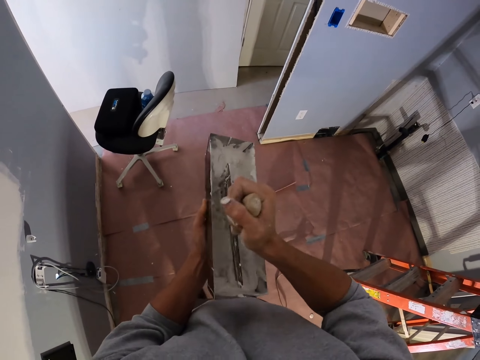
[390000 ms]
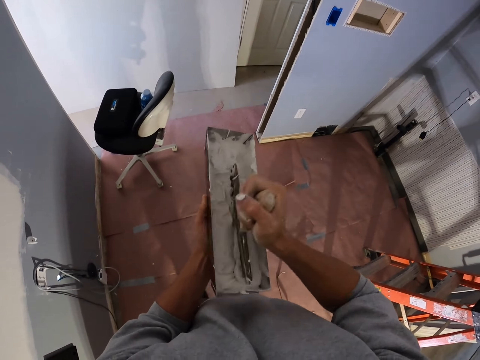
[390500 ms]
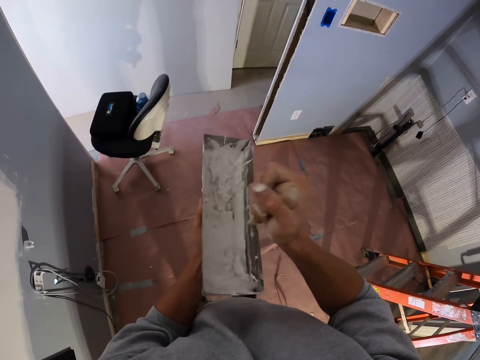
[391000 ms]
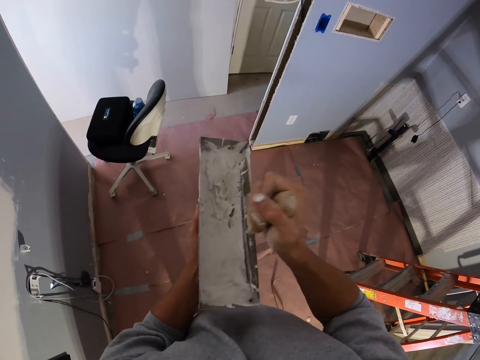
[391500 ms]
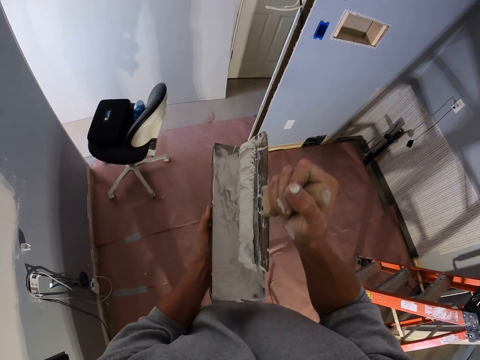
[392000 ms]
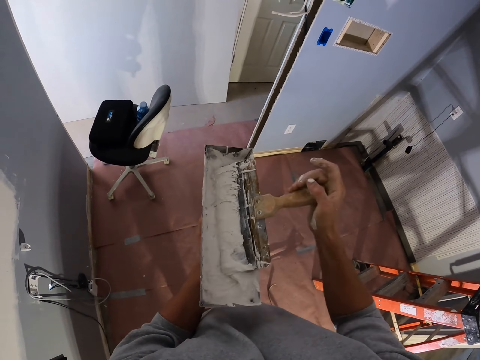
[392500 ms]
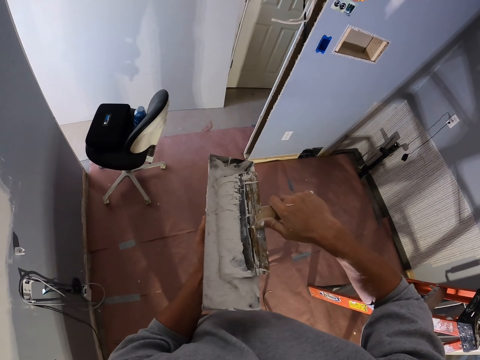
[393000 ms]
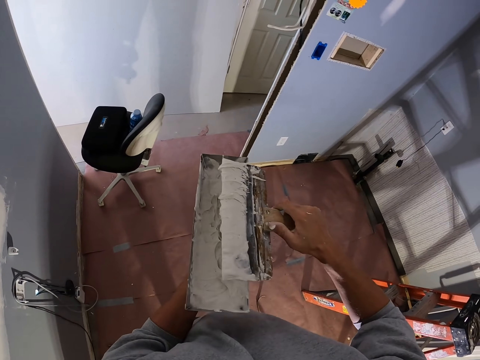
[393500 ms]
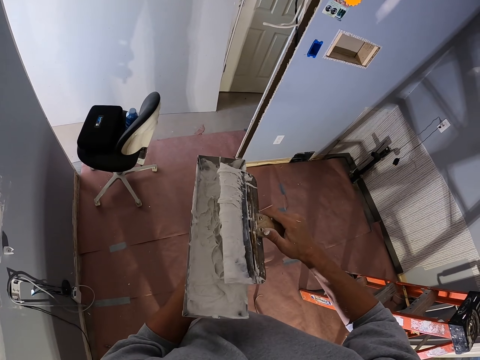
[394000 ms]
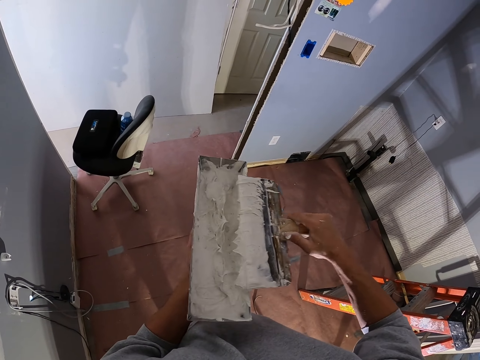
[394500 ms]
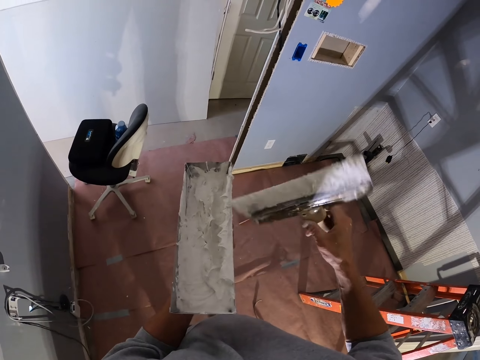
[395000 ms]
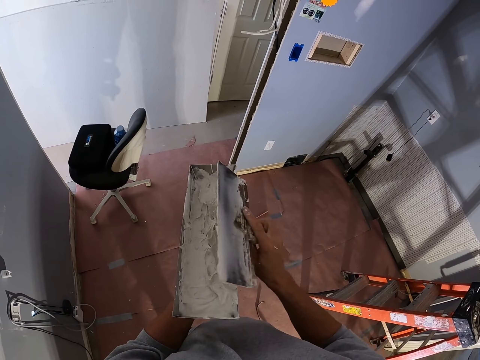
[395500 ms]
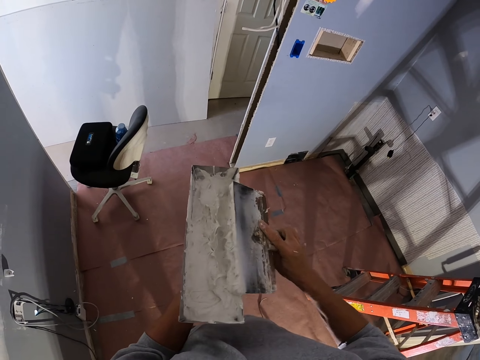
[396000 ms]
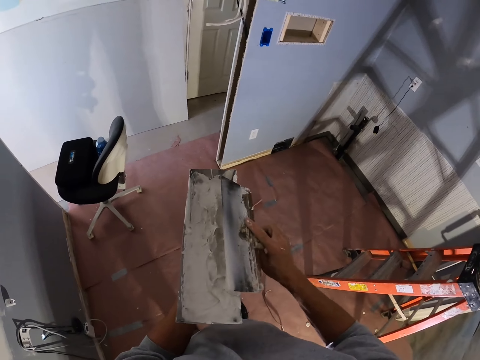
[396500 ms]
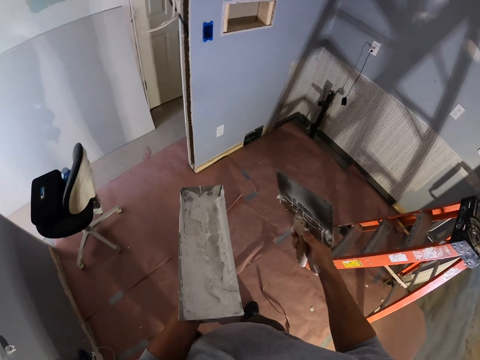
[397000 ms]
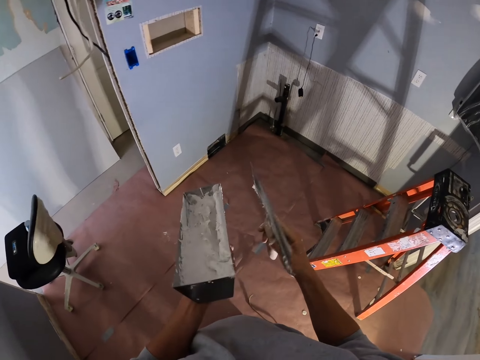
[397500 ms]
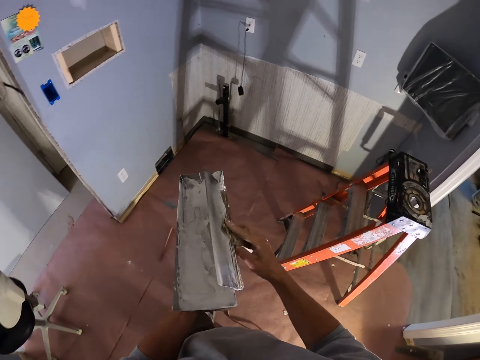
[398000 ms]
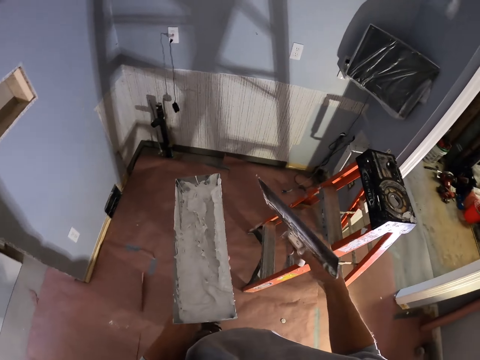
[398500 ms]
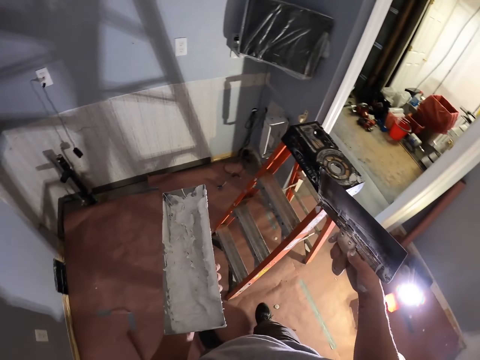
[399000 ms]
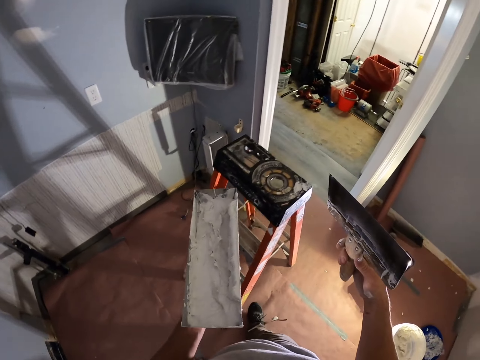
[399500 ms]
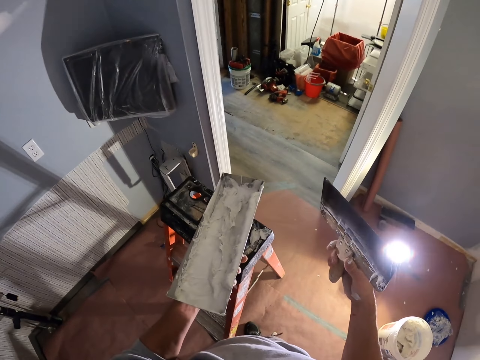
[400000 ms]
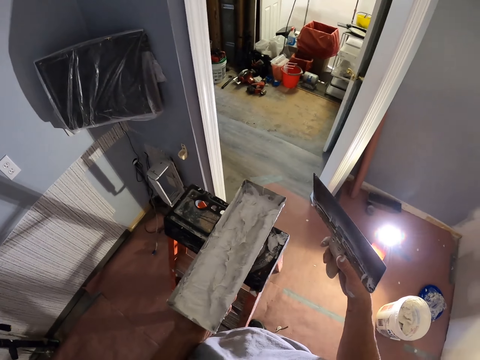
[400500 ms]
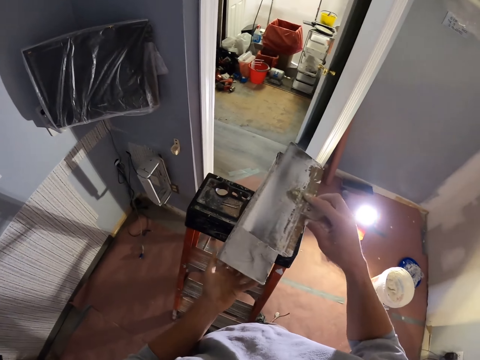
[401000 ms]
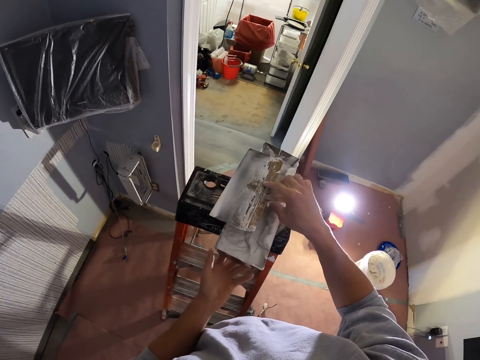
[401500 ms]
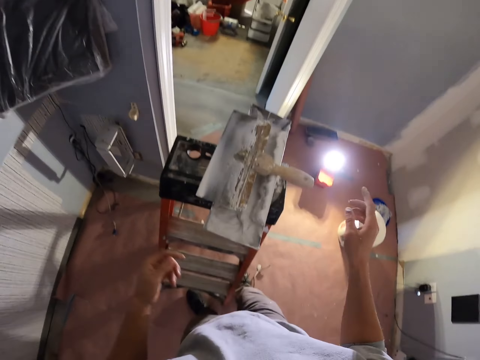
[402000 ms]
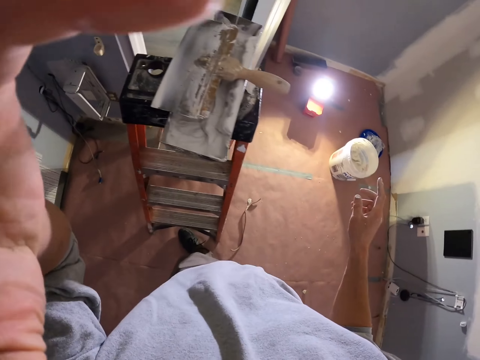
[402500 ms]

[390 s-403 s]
The camera wearer wipes the taping knife on the mud pan. They turn the taping knife. They wipe off the paint from the taping knife on the mud pan. They walk around. They place the mud pan on the ladder stool. They place the taping knife on the mud pan. They adjust the camera.
